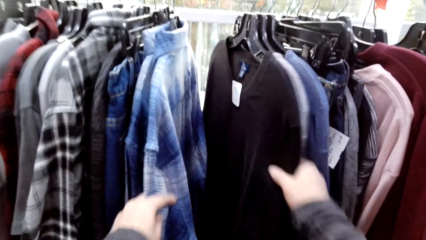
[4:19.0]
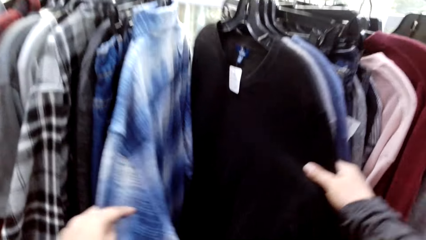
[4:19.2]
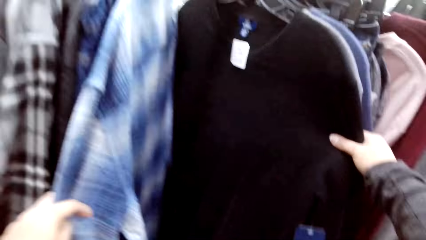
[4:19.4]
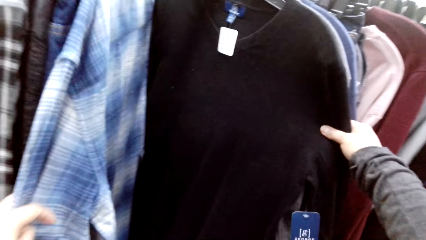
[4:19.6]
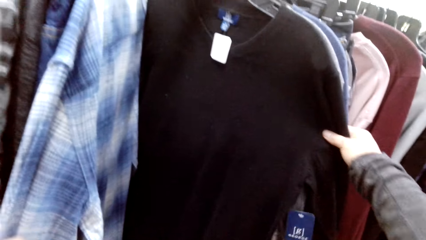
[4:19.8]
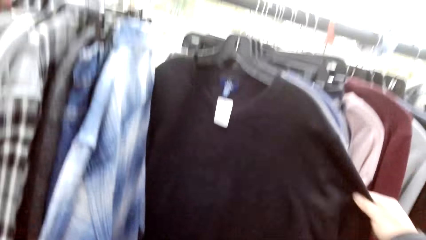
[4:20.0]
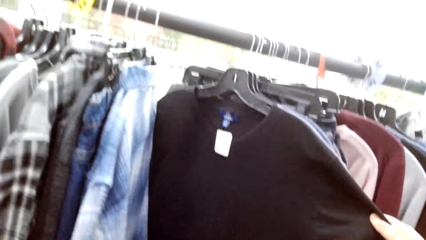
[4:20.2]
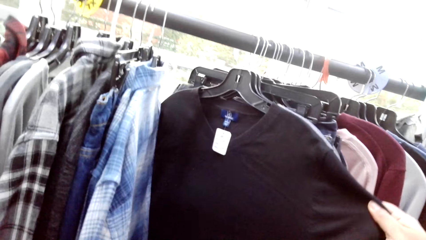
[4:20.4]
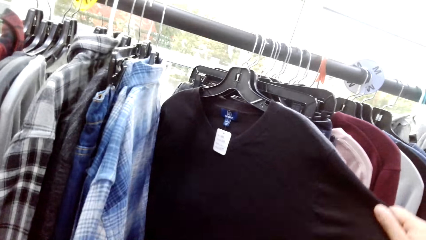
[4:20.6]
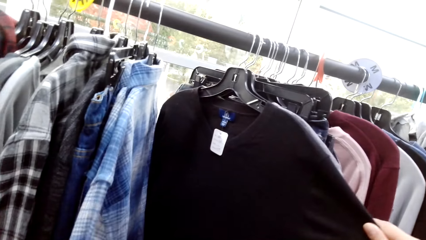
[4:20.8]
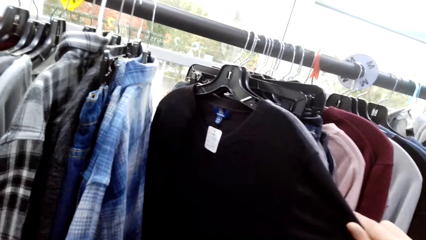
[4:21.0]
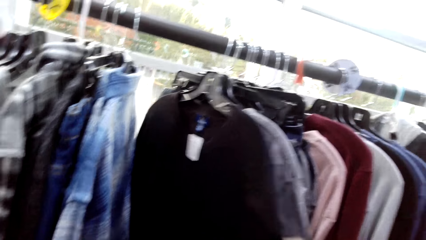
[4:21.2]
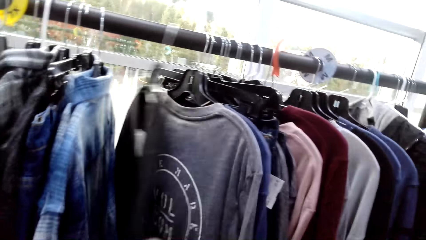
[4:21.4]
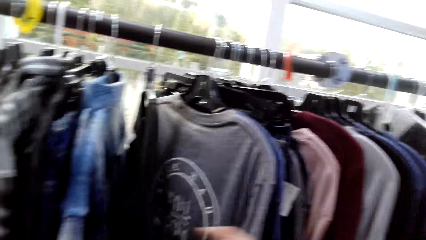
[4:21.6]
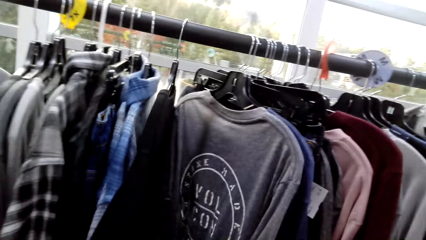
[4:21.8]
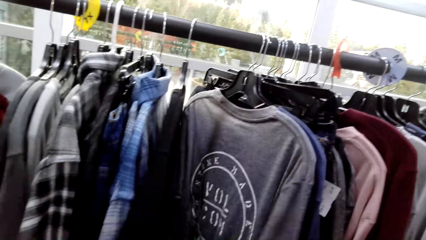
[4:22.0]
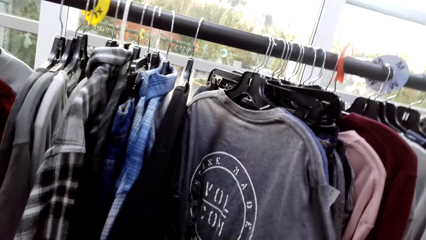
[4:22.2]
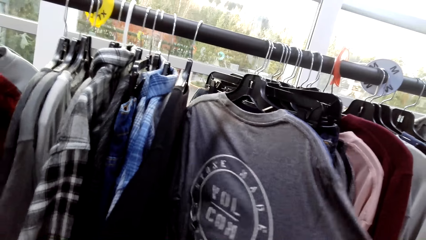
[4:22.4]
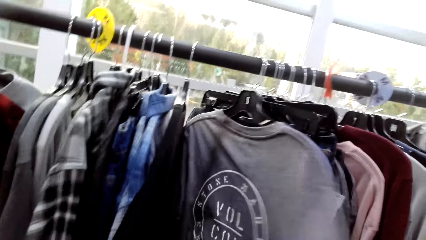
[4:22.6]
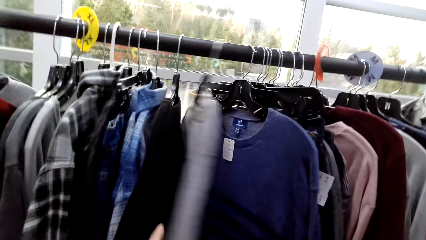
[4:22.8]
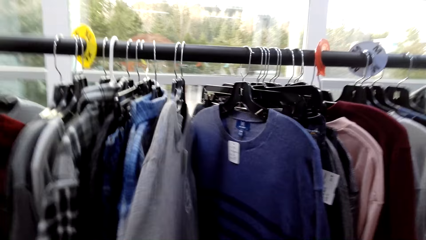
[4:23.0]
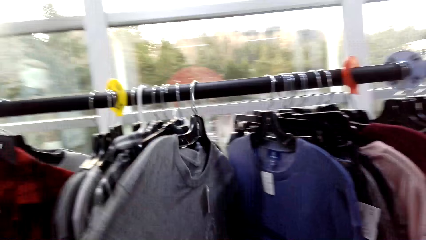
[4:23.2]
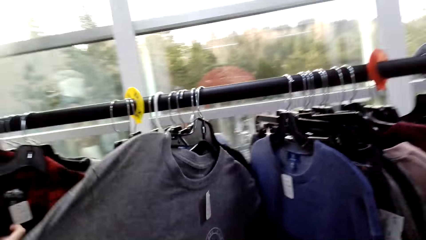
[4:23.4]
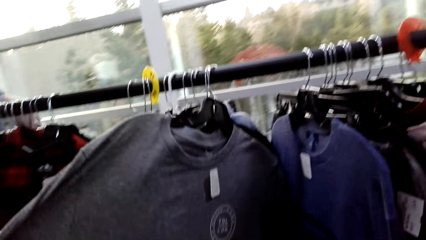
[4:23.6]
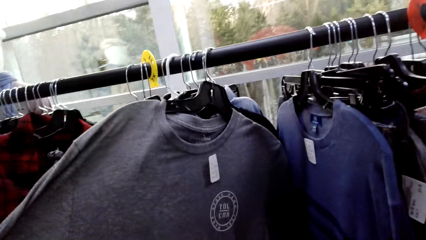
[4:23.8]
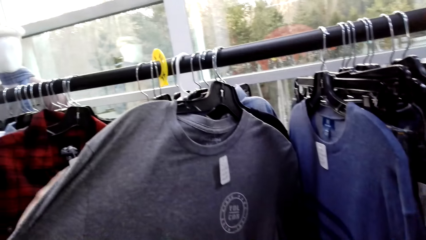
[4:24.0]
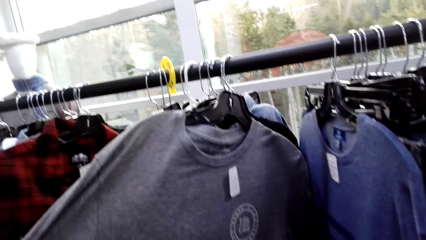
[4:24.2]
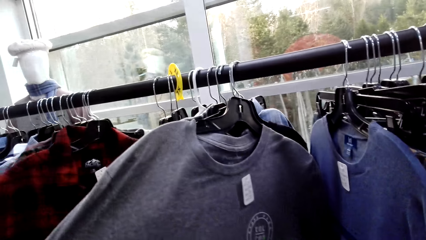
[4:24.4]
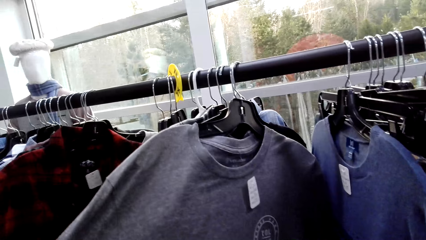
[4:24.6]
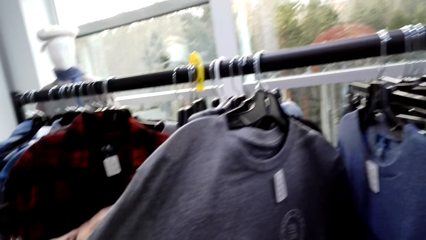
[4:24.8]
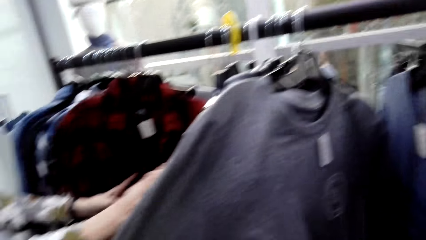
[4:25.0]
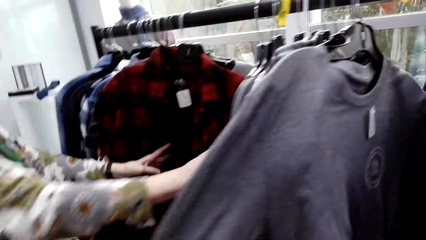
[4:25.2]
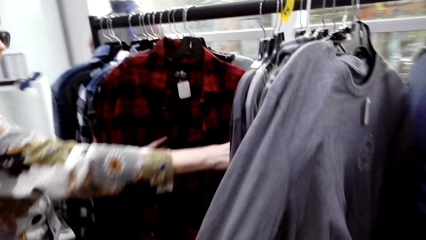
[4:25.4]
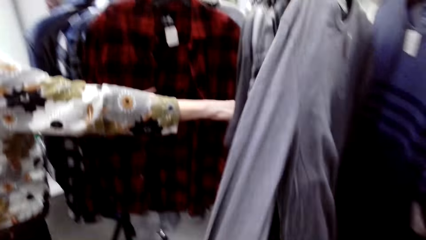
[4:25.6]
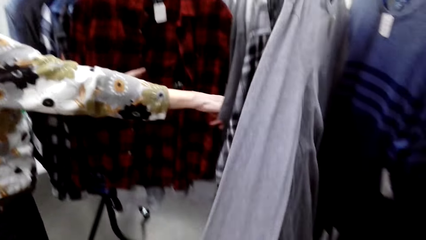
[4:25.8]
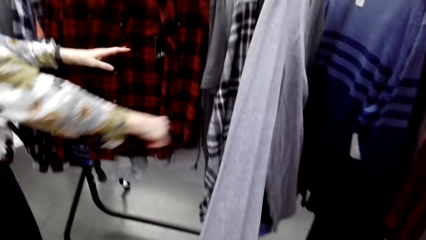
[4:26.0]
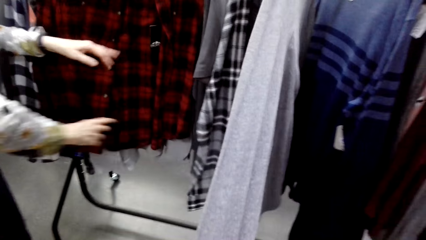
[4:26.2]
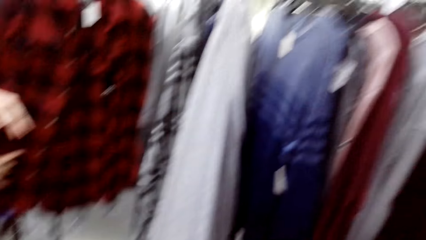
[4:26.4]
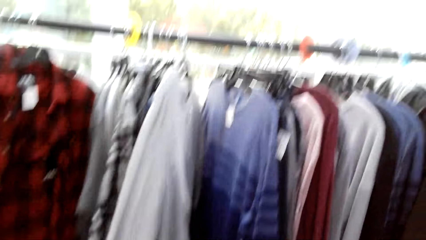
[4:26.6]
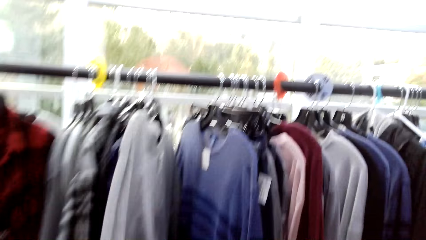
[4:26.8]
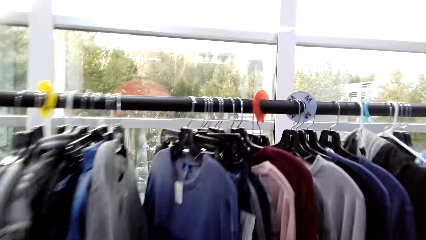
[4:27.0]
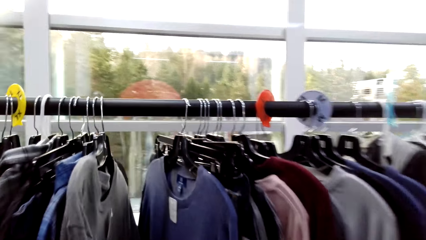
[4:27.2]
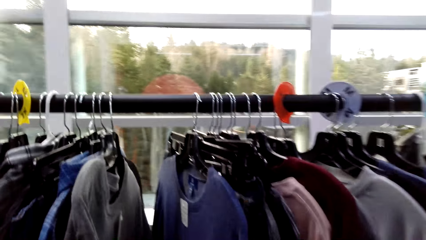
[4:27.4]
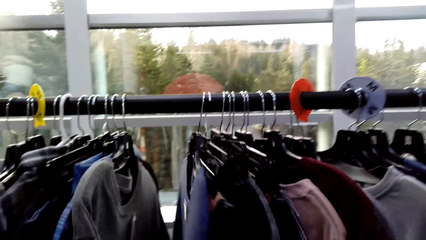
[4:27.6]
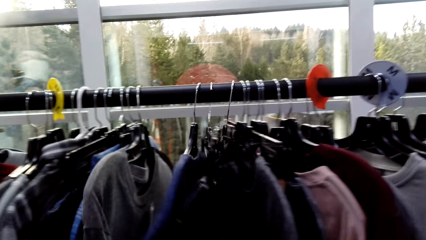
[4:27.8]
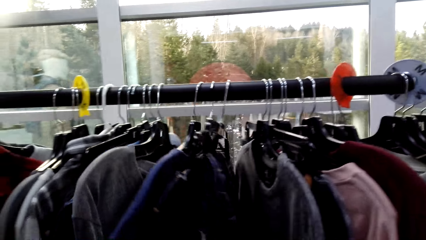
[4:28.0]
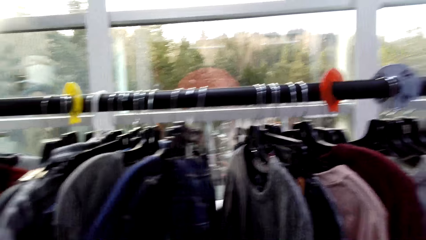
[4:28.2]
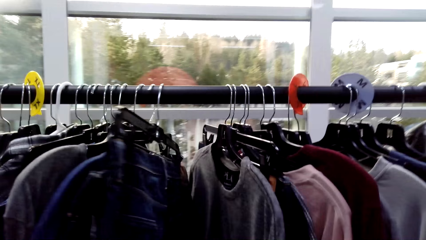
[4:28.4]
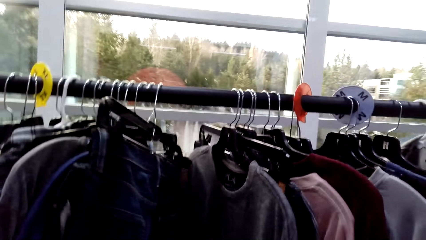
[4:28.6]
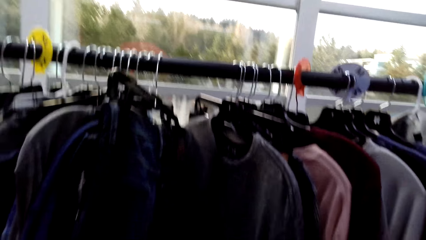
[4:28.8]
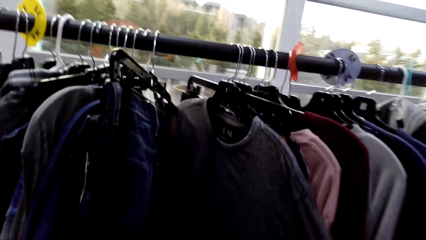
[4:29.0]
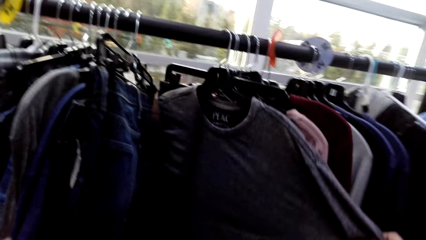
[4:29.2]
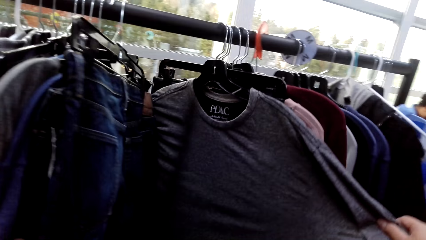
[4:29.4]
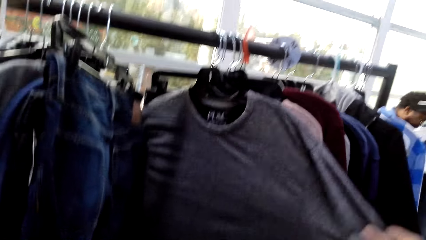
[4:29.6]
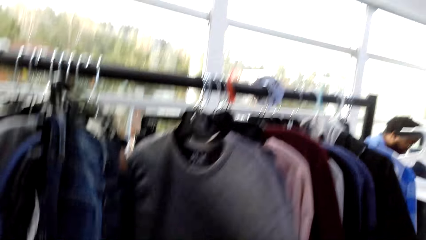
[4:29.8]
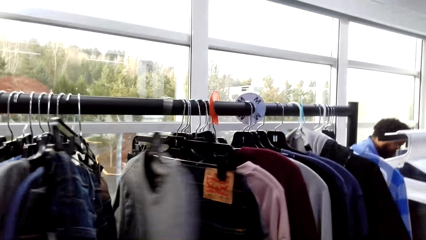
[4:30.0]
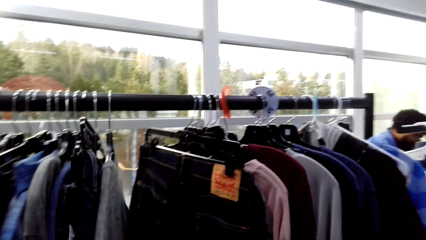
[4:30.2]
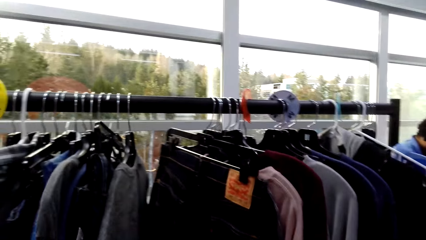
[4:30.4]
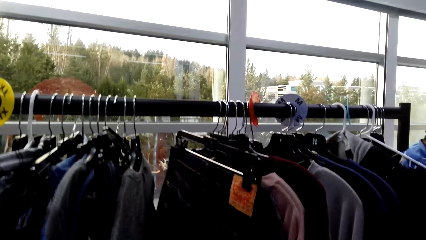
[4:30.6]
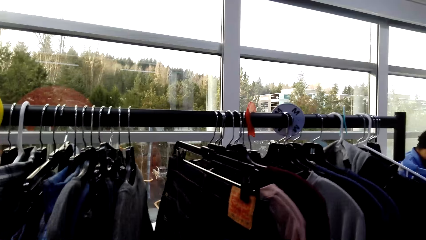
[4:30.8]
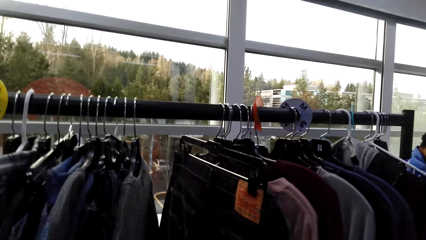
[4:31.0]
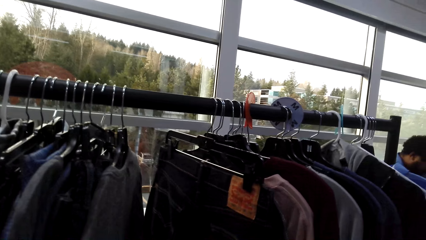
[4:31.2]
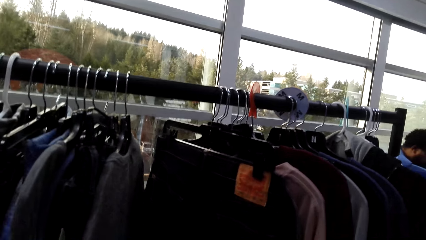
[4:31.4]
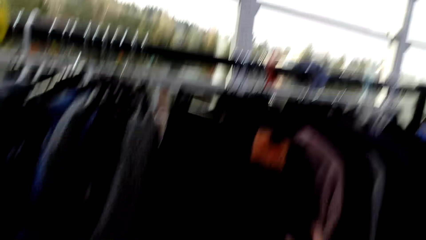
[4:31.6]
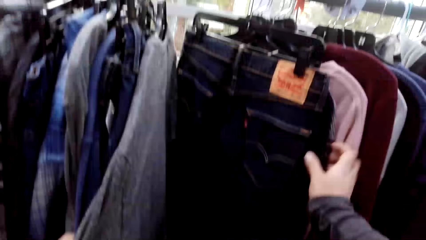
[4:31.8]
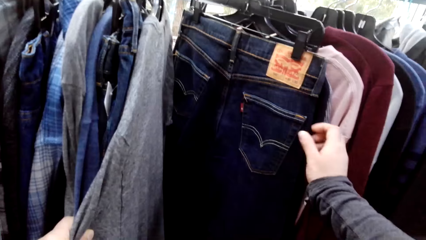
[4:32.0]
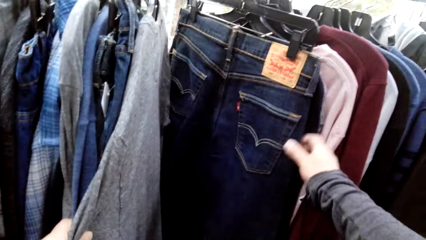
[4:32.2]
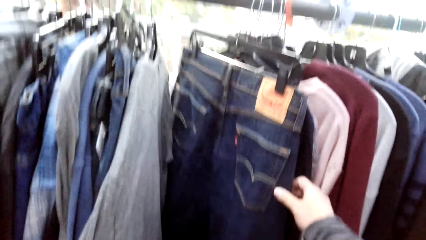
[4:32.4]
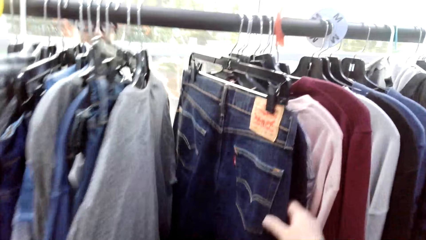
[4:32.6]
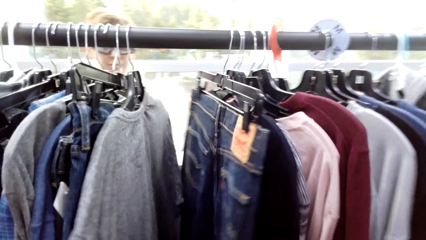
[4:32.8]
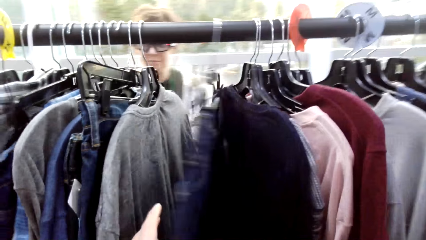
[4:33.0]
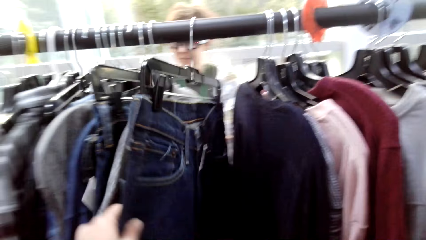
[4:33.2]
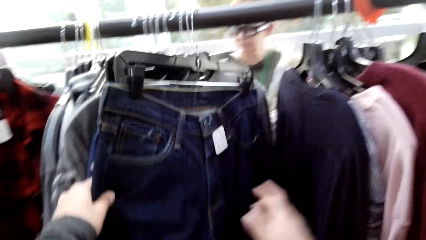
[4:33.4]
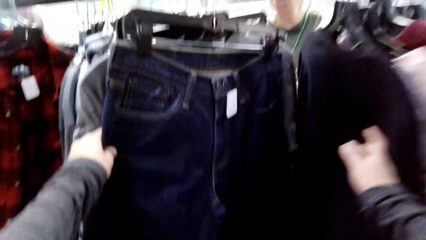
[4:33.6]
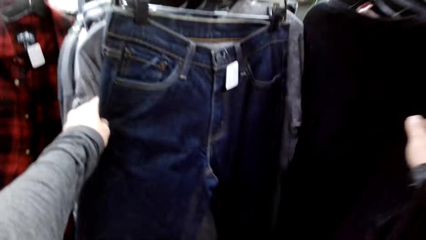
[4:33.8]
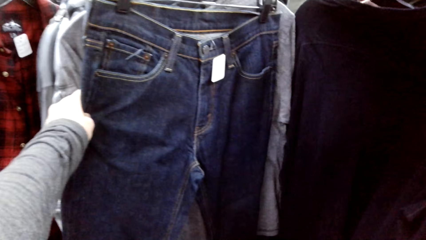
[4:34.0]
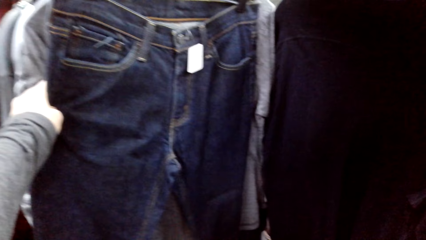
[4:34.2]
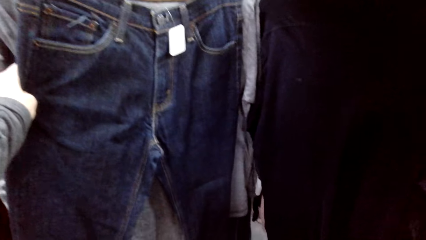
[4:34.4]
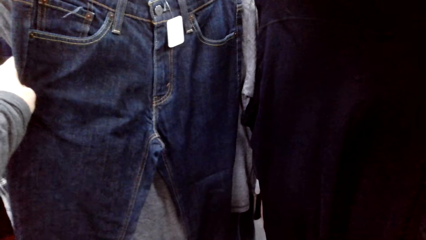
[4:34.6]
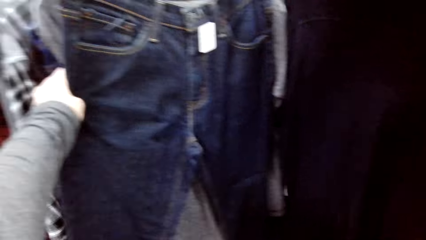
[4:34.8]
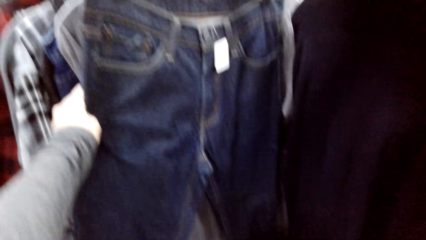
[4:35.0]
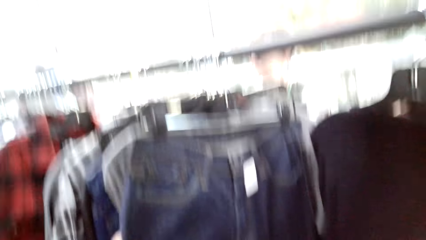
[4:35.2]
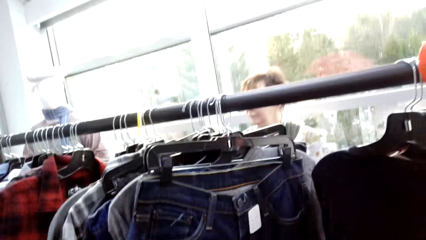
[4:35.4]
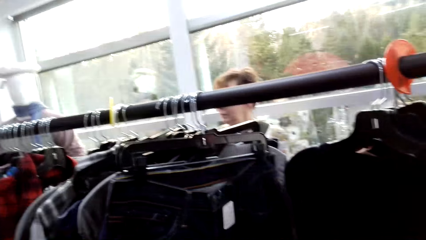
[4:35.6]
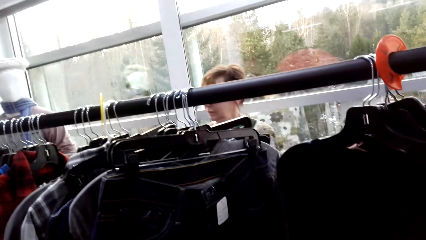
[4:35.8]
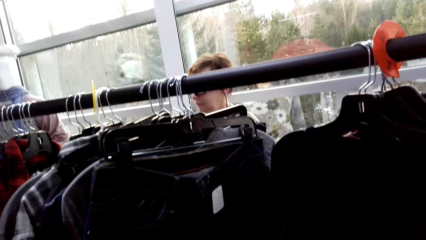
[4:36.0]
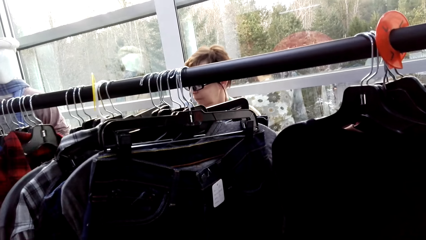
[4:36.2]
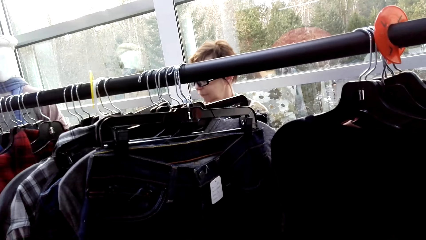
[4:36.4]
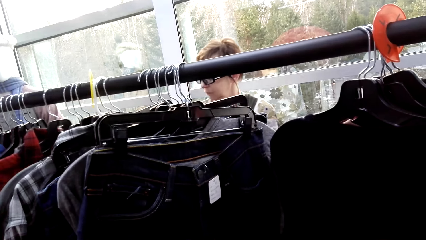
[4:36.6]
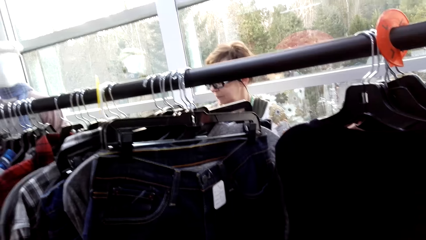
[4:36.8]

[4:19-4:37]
The camera wearer touches the apparel, moves the apparel and holds the apparel. A lady touches the apparel. The camera wearer moves the apparel, holds the apparel and moves the apparel. They move a trouser, hold the trouser and move the apparel.
